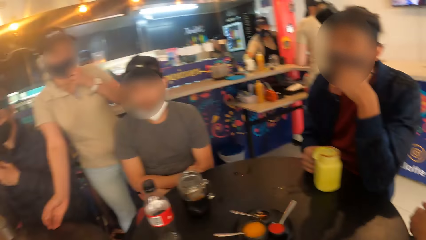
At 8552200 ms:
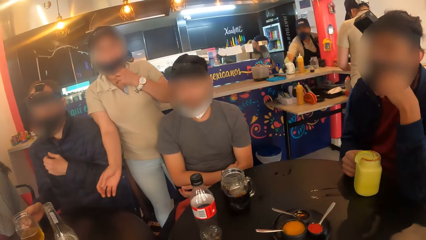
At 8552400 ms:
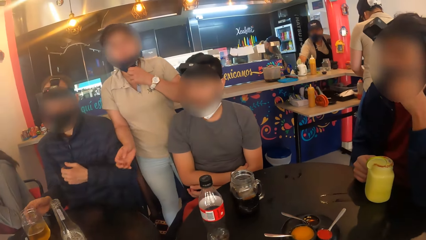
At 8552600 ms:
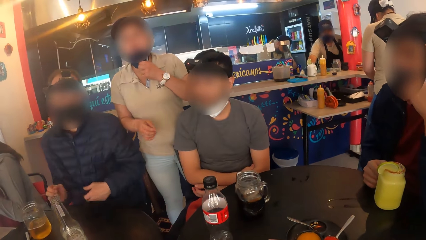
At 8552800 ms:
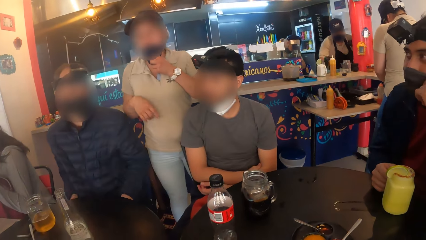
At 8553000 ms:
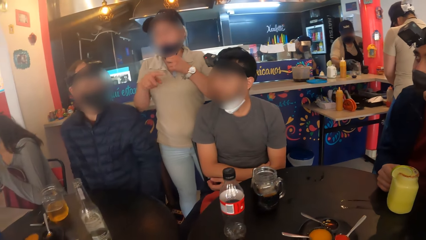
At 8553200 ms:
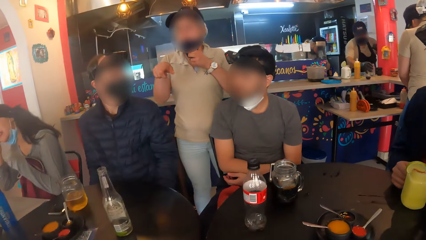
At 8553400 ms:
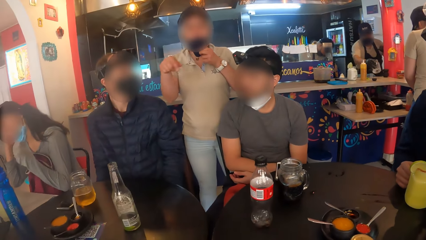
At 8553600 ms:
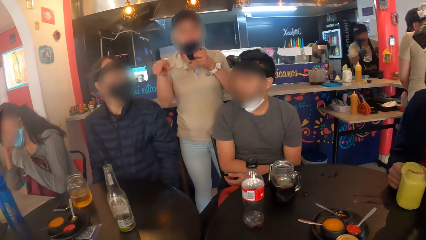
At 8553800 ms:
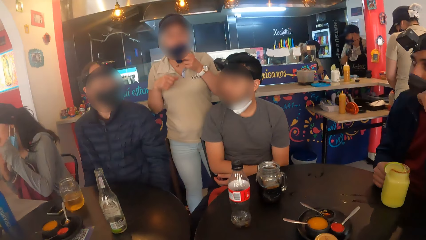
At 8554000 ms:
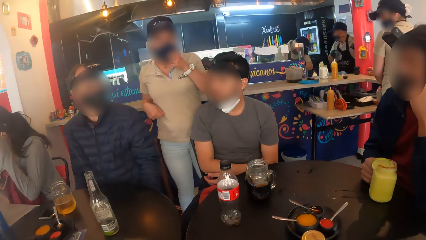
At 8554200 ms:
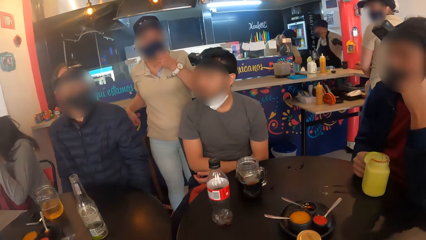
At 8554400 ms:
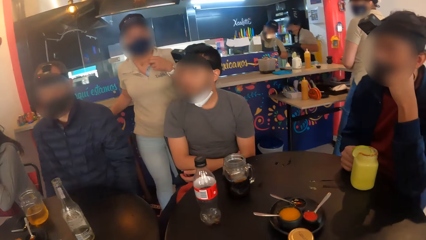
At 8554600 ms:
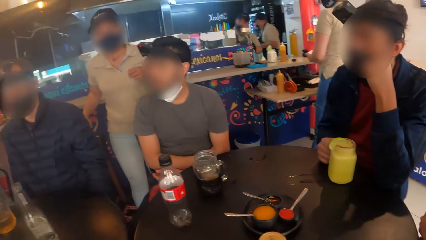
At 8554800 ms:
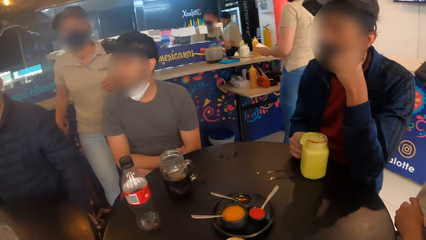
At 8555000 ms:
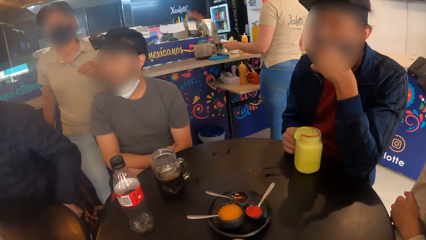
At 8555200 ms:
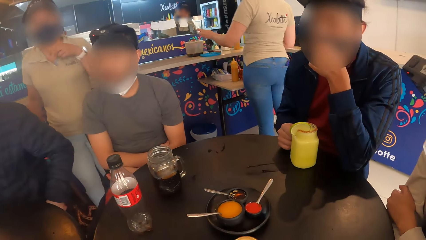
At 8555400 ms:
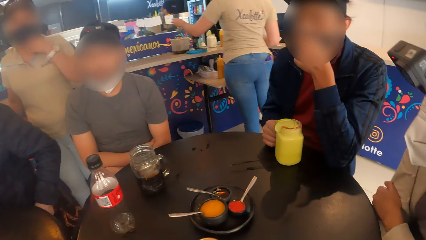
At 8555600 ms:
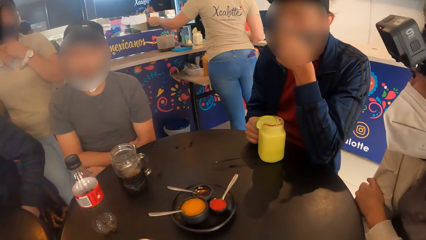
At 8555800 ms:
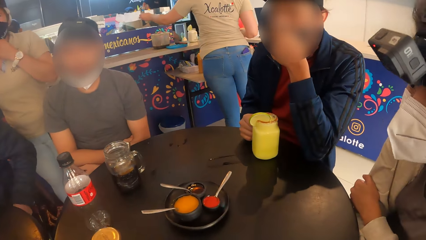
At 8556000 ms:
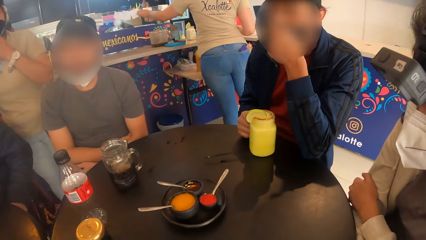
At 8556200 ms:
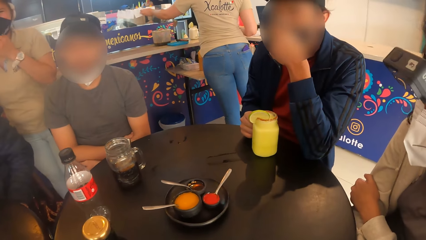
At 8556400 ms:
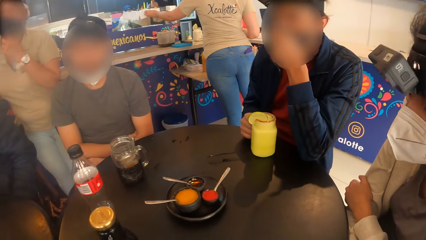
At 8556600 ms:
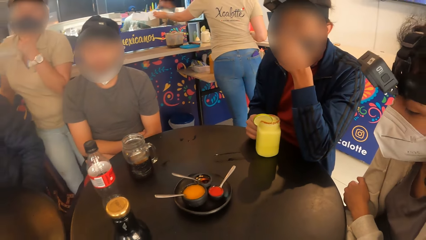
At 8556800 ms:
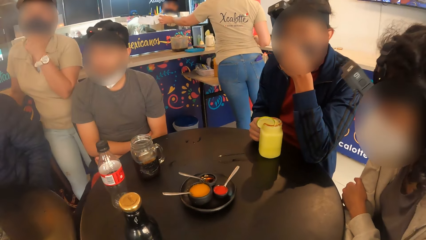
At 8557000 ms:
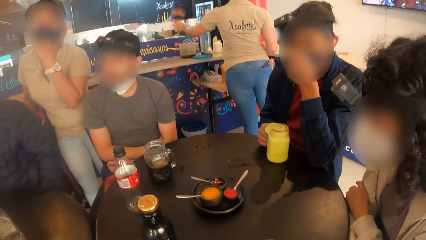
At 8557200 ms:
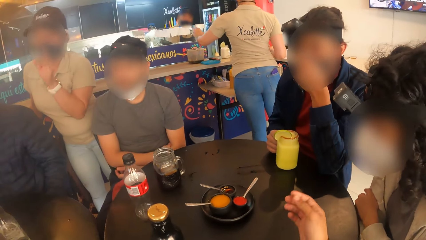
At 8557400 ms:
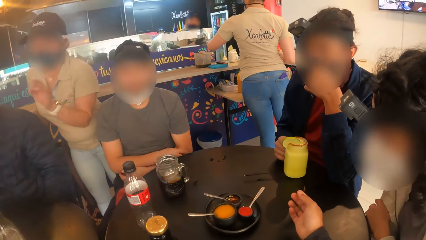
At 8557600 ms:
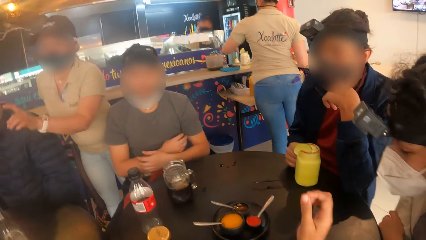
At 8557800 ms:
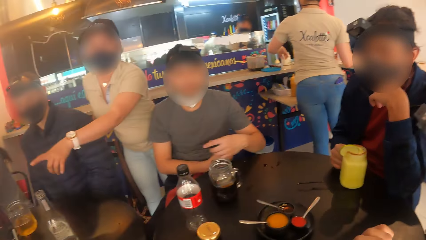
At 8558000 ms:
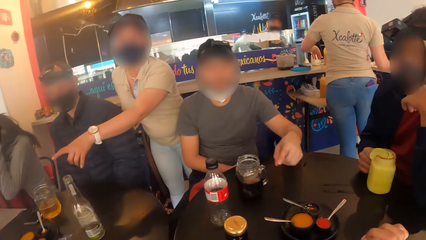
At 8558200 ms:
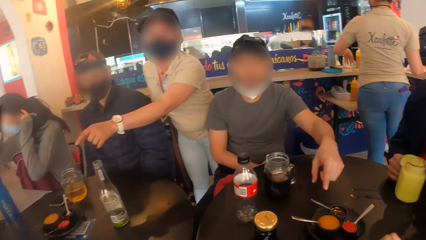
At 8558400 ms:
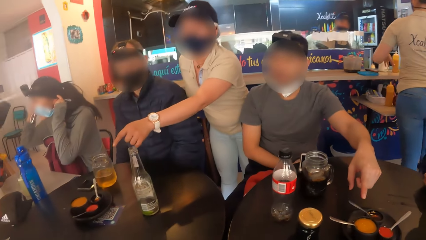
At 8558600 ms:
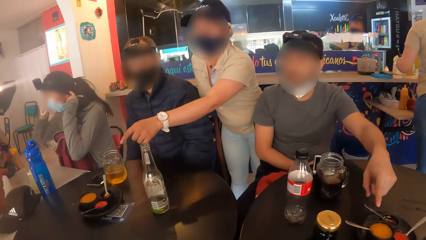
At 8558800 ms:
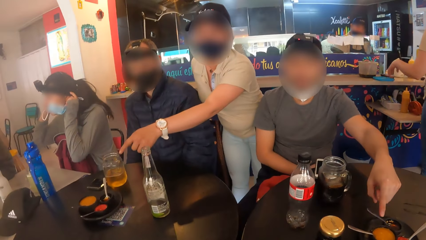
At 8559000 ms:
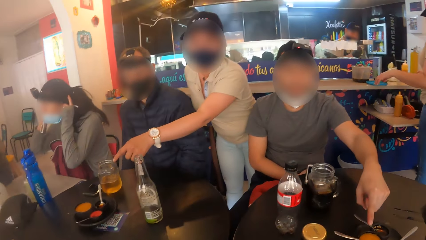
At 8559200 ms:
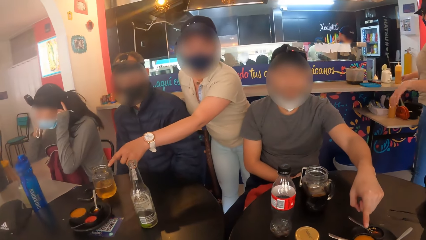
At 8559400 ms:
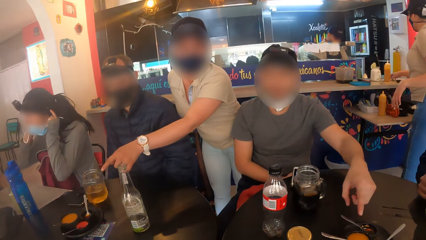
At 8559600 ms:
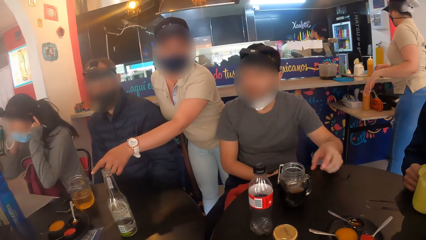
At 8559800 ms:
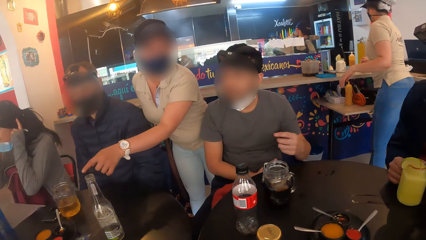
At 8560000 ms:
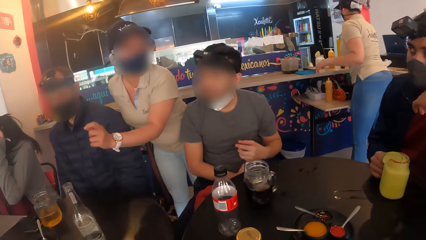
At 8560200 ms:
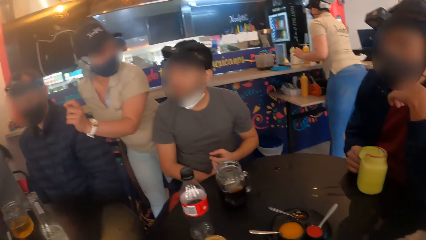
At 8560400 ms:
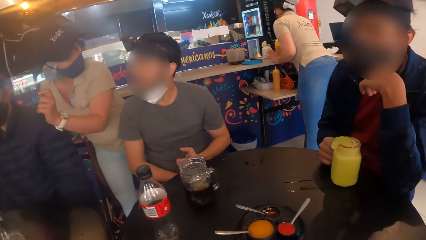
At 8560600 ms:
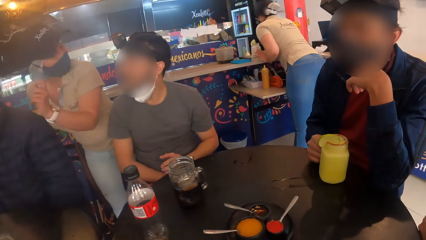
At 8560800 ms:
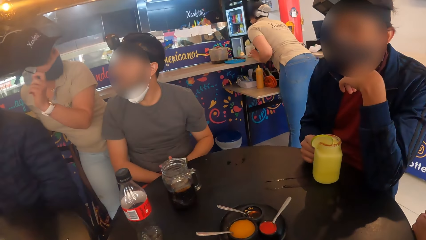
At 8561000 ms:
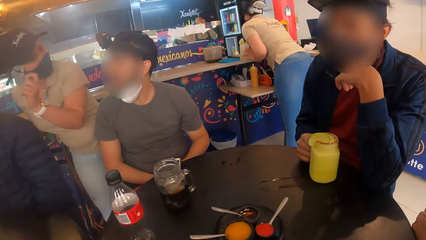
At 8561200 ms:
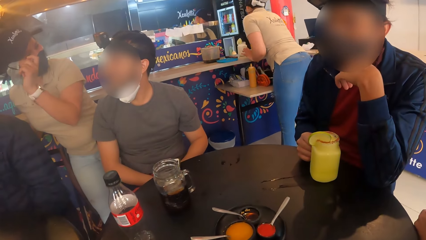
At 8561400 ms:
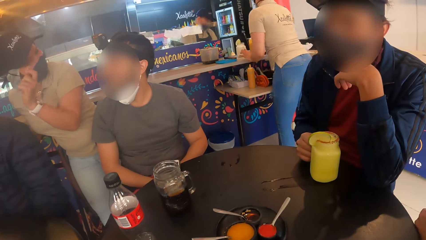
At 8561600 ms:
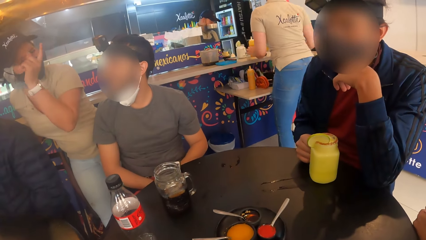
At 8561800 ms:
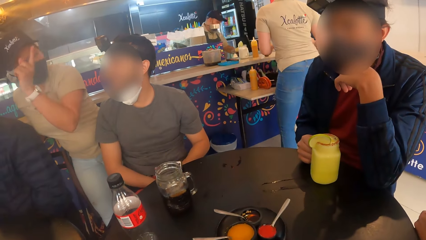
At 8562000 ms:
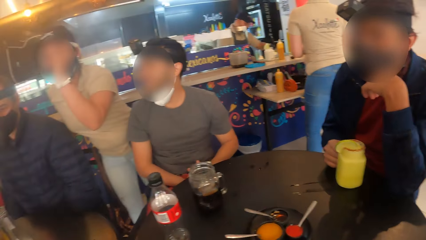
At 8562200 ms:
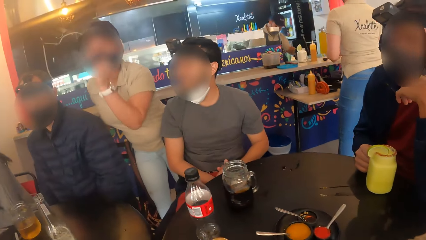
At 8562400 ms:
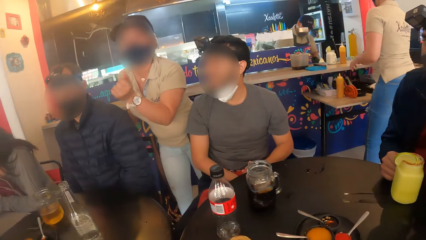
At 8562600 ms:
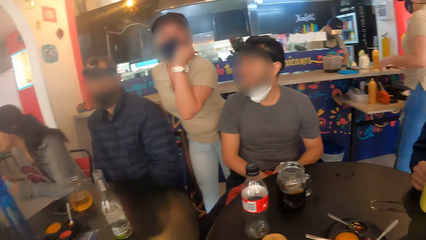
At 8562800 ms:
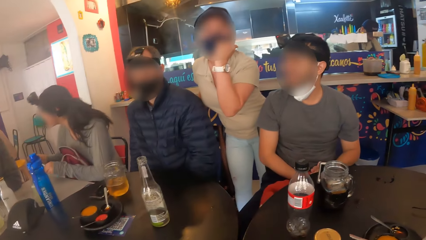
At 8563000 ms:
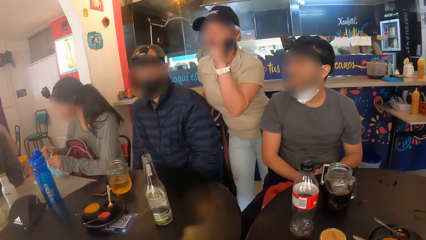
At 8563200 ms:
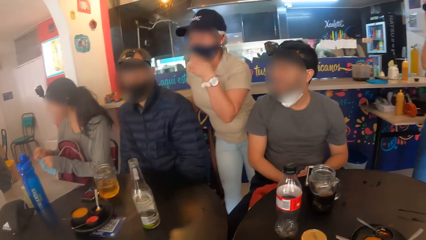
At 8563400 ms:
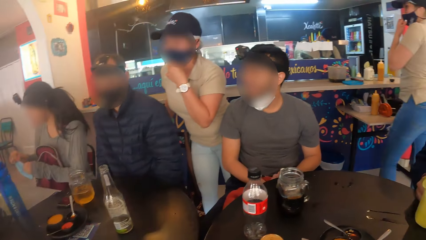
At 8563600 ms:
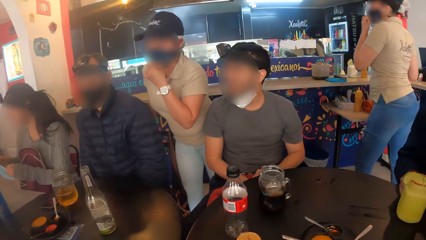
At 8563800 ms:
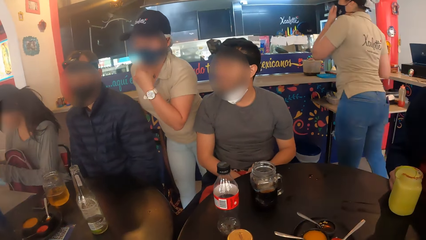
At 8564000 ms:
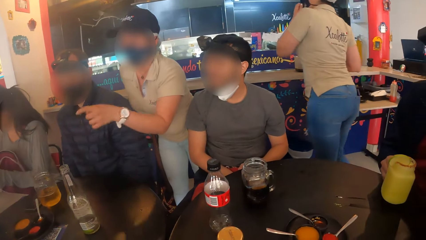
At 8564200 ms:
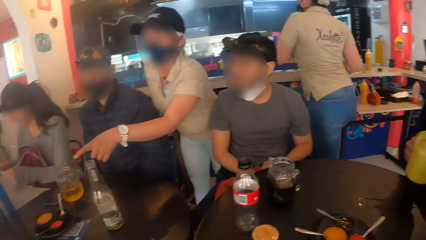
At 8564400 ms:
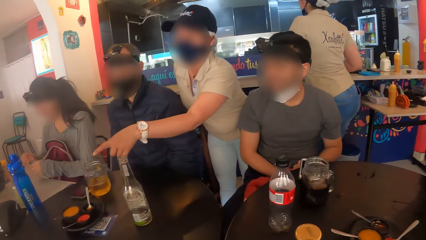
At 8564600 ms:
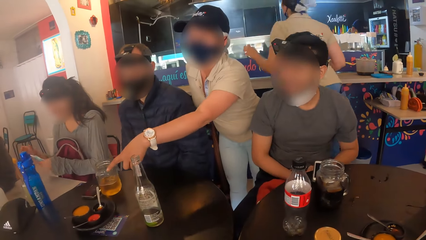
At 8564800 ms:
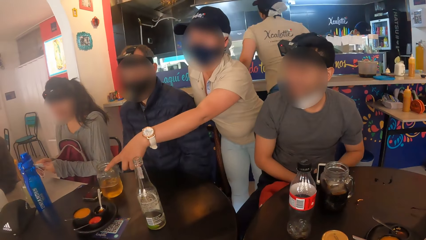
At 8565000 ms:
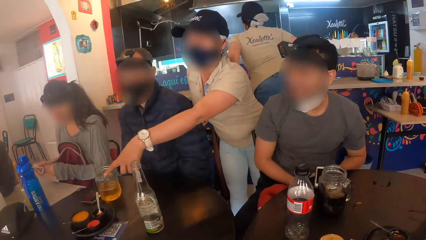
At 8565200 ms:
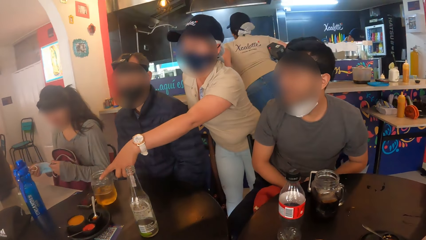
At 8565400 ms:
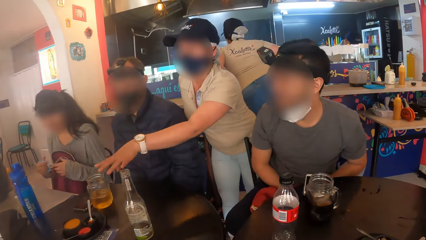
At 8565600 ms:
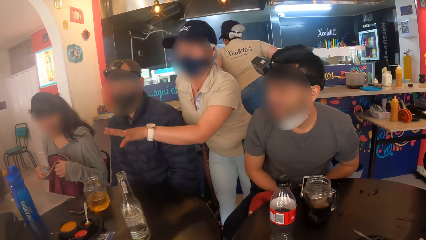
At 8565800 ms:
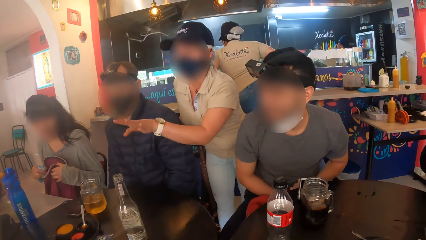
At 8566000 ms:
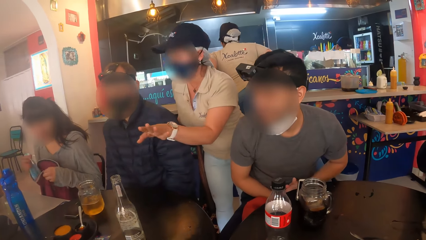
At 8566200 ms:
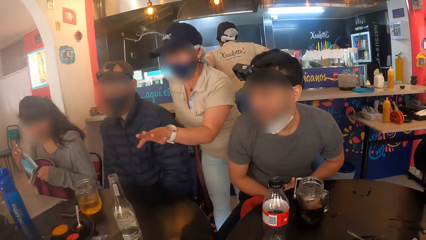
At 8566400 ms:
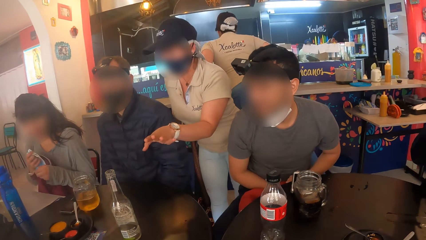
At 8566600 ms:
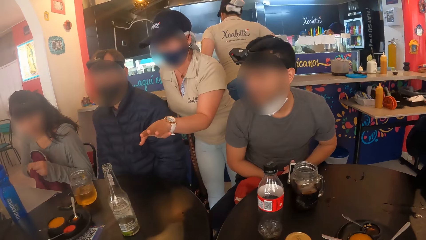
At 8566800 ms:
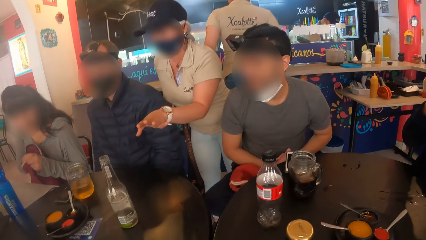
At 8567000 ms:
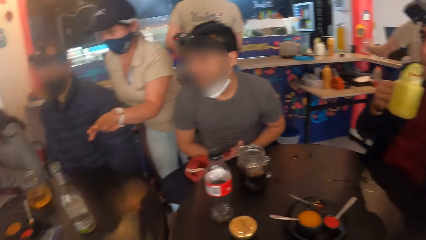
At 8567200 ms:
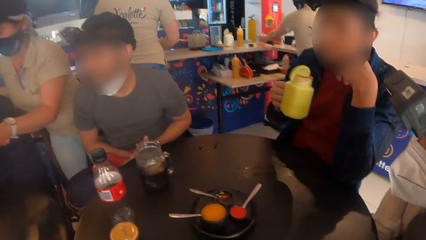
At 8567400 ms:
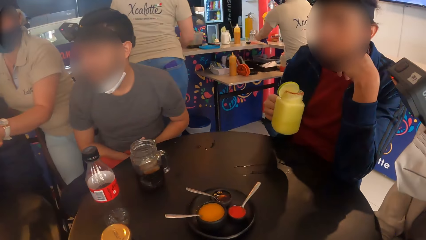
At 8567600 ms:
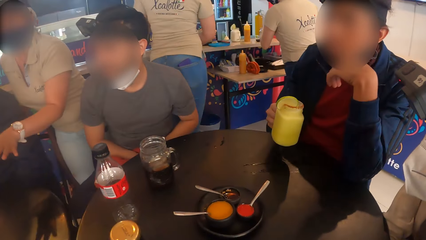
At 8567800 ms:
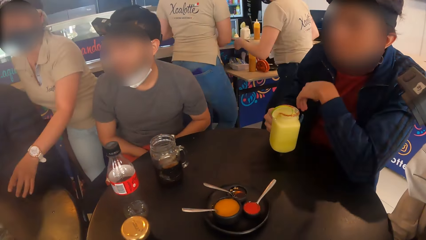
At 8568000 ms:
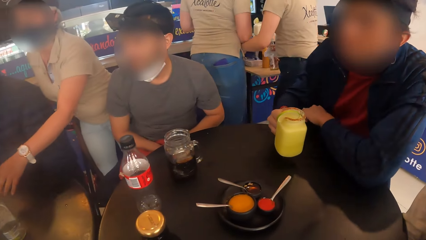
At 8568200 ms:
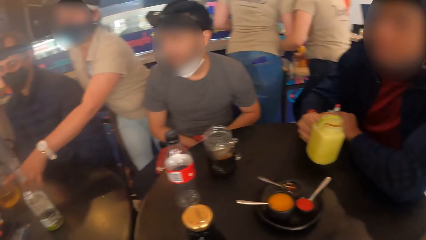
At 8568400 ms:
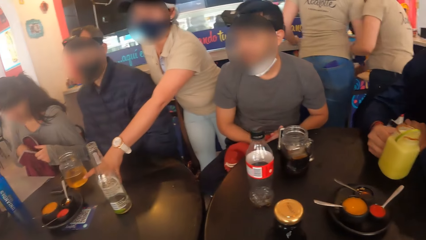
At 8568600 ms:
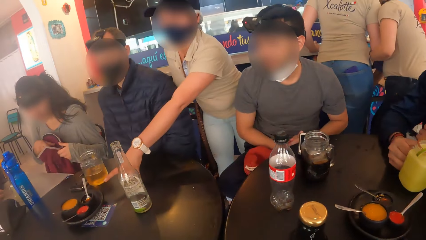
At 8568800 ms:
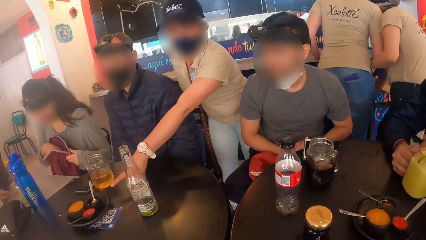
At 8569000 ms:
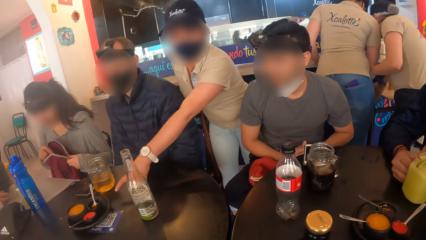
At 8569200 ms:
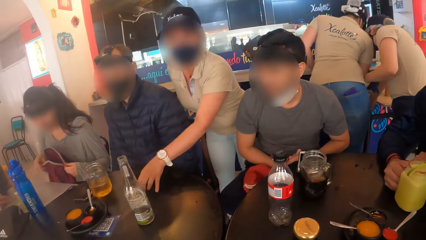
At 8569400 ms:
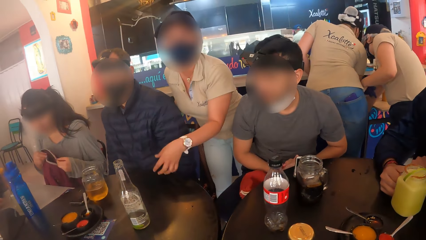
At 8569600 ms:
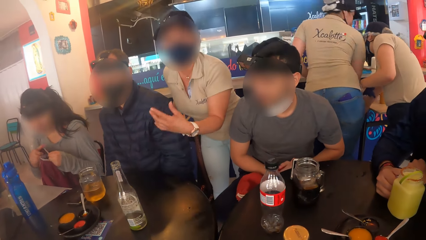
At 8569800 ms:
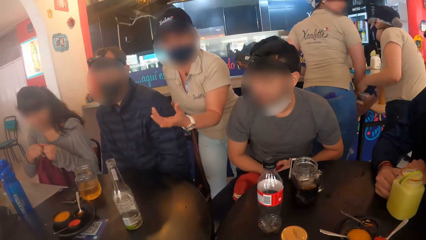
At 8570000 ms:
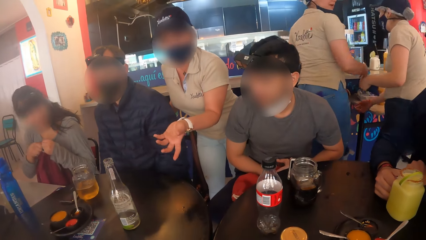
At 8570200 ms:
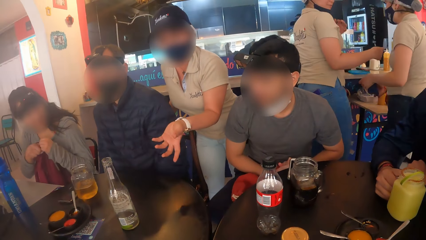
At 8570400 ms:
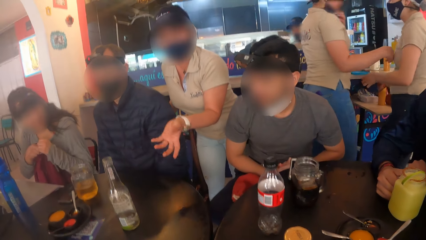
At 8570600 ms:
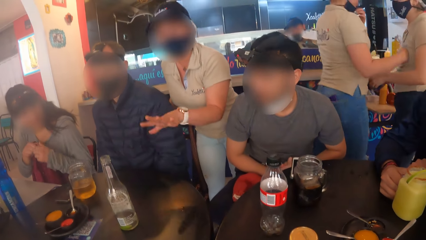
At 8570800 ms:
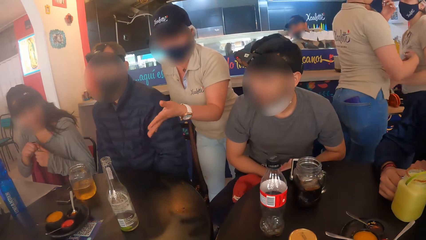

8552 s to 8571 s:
The waiter interacts with the group of people. A person moves the hand. The waiter interacts with the man. Another person takes a drink.
